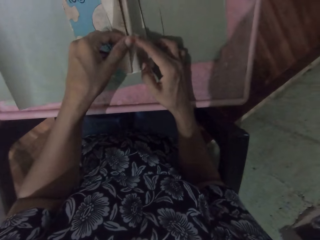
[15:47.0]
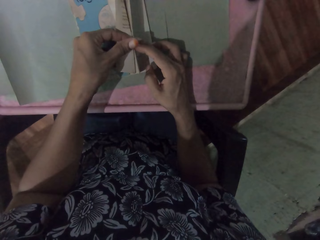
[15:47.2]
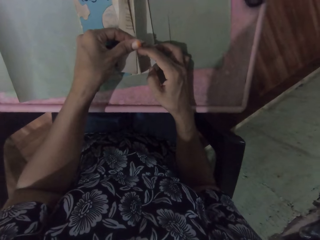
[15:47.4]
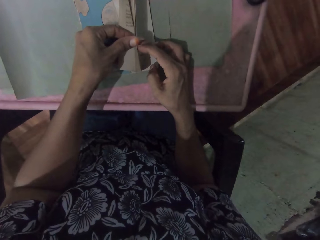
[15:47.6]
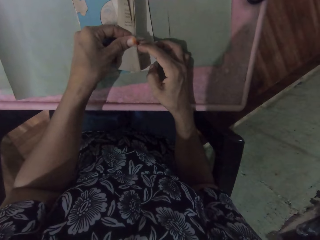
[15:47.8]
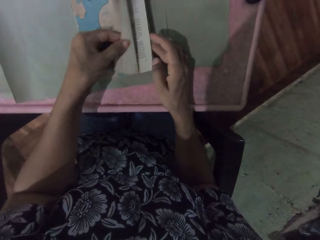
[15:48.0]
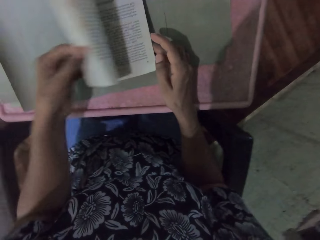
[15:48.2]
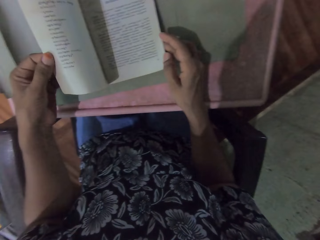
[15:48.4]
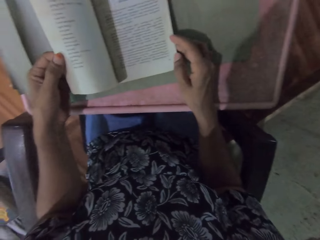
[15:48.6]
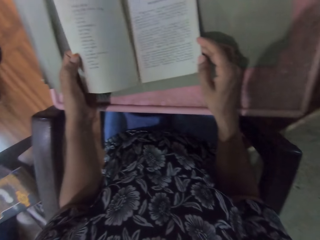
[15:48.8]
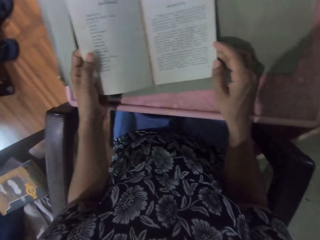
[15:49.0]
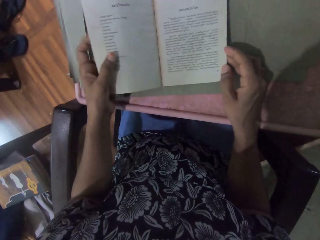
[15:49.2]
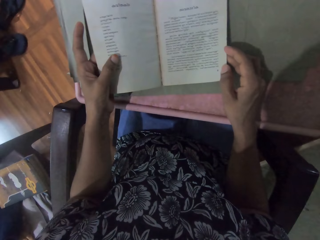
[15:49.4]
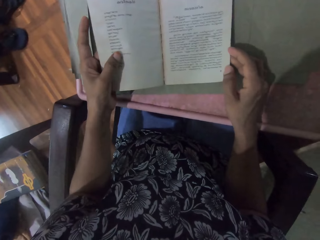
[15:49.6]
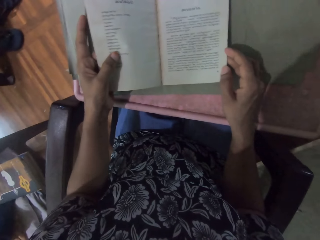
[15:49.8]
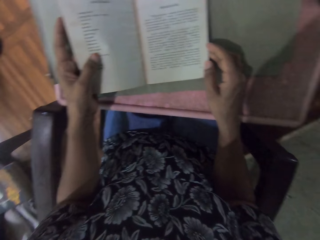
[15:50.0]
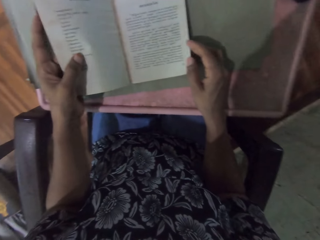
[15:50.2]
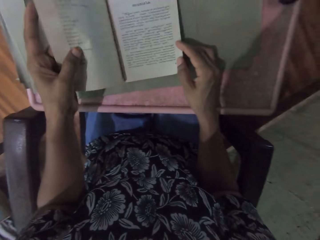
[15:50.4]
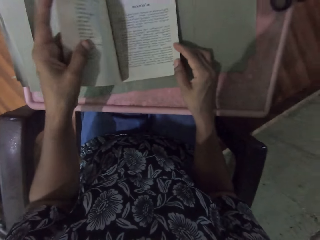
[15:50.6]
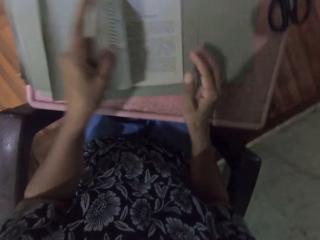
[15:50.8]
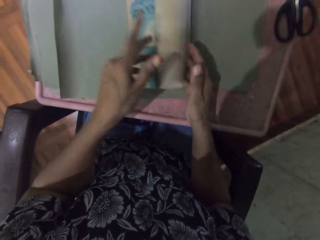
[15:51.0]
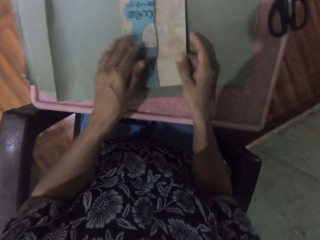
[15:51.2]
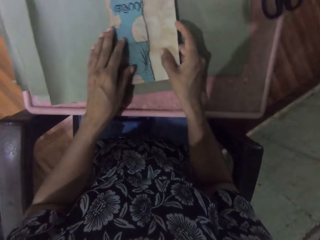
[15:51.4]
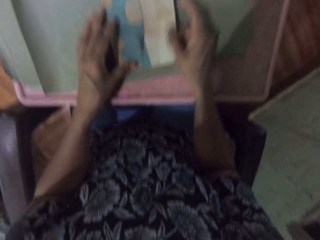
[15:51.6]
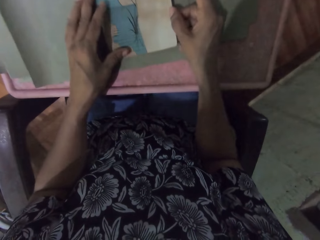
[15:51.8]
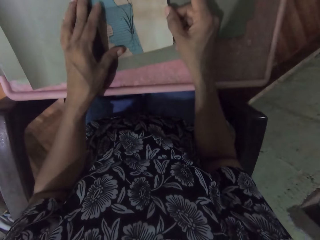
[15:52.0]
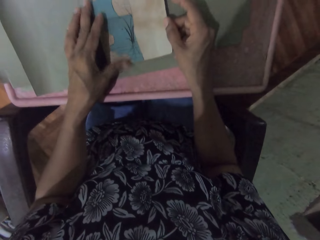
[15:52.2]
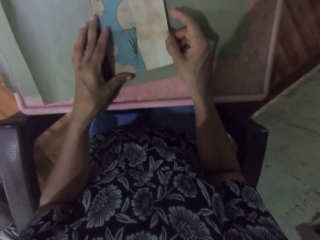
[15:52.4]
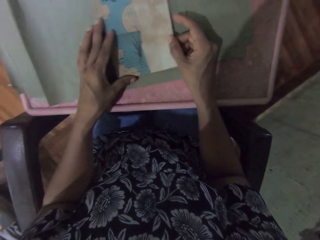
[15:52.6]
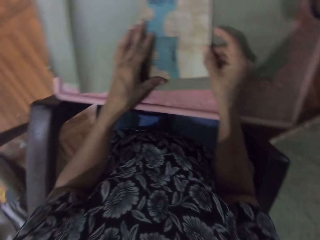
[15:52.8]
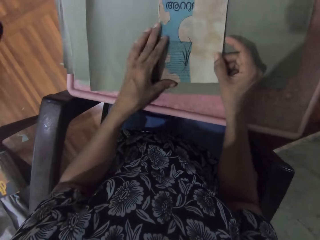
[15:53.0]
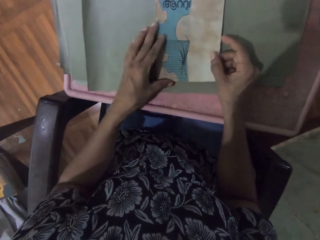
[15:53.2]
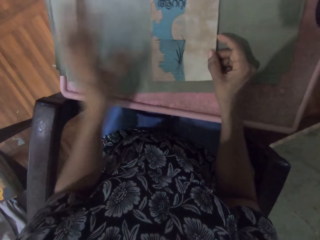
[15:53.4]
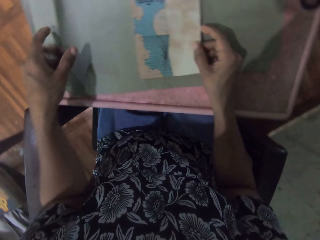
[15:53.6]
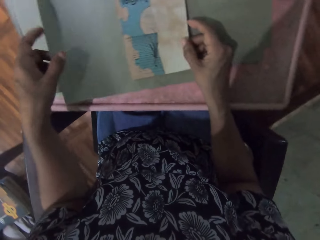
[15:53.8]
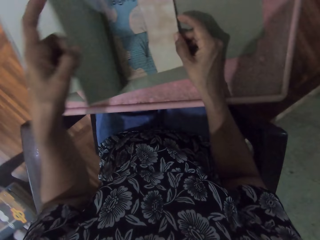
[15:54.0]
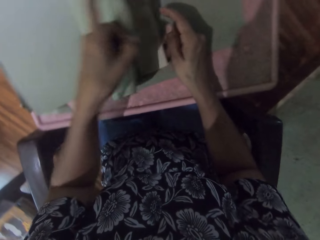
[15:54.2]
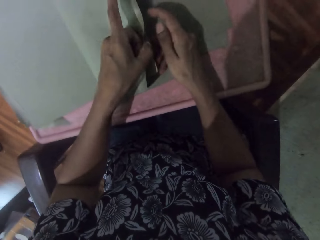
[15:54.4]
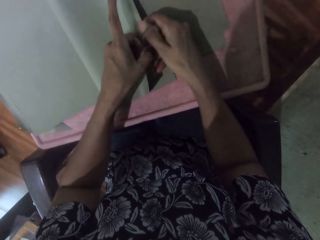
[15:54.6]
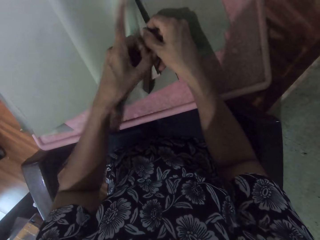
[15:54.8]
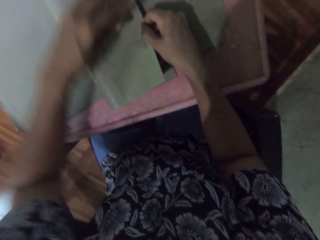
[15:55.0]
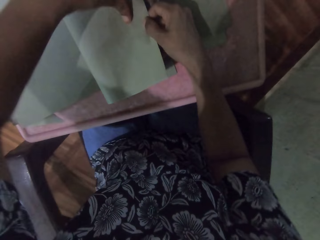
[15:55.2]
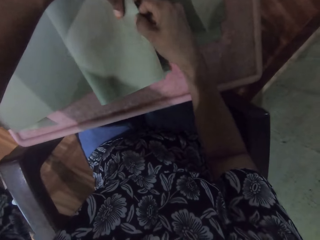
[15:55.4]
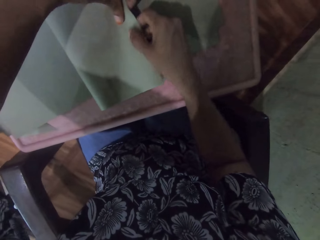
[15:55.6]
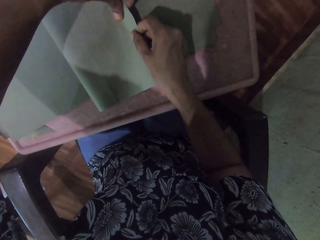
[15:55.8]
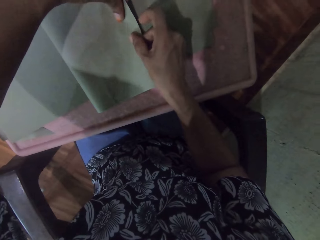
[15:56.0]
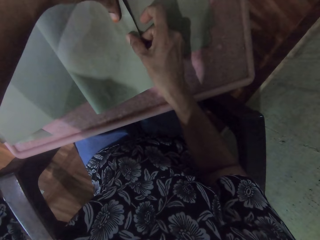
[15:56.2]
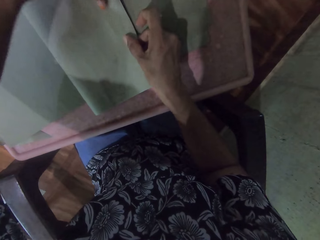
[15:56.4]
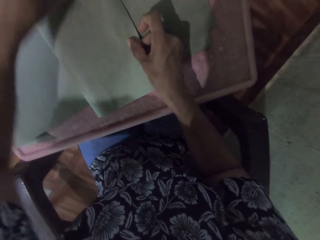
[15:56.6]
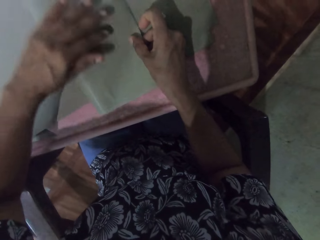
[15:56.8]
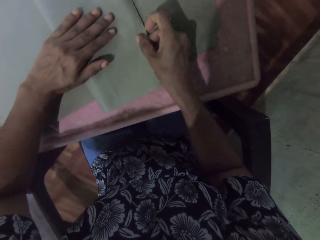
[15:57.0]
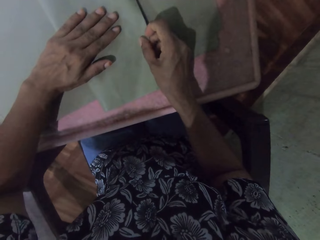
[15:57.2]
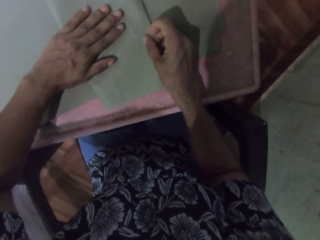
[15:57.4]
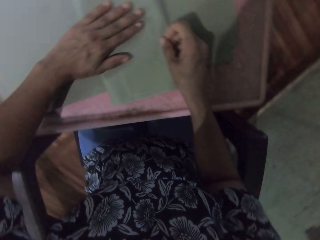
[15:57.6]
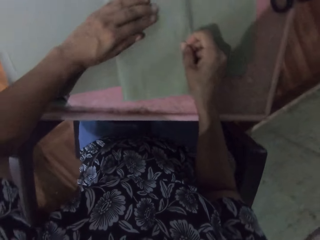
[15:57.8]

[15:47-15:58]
The camera wearer checks the book on the cardboard paper on the table with both hands. She covers the book on the cardboard paper on the table with her left hand. She covers the book on the table with the cardboard paper in her left hand. She wraps the book on the table with the cardboard paper with both hands.

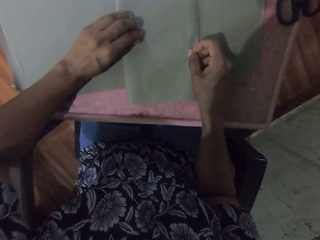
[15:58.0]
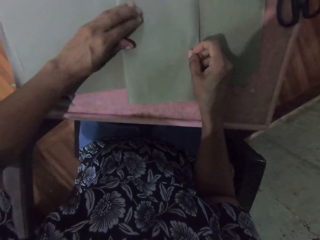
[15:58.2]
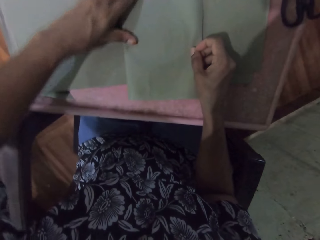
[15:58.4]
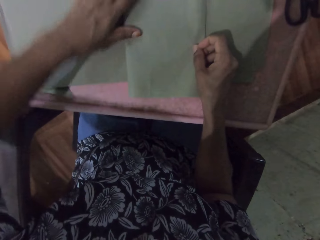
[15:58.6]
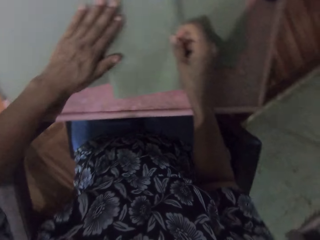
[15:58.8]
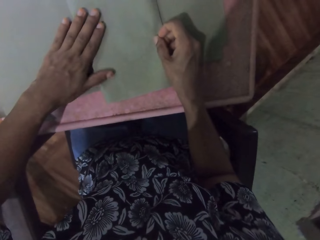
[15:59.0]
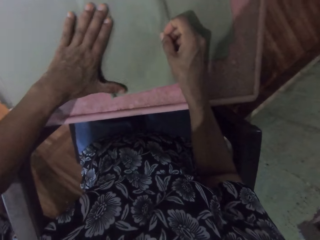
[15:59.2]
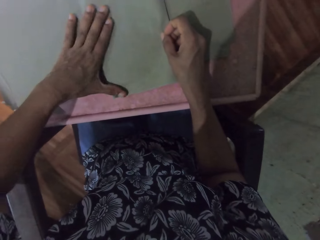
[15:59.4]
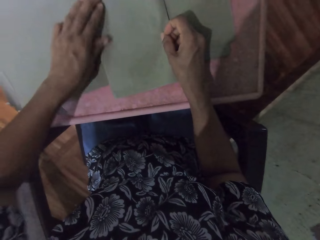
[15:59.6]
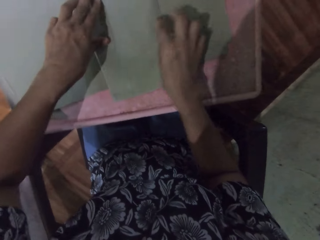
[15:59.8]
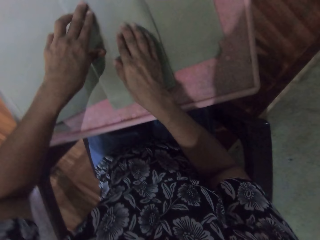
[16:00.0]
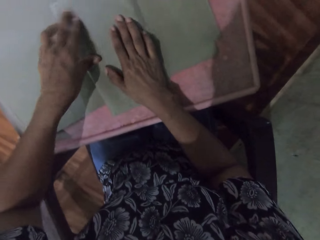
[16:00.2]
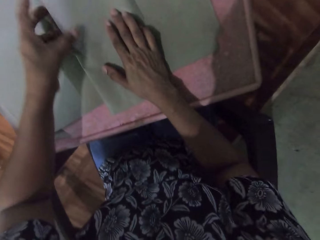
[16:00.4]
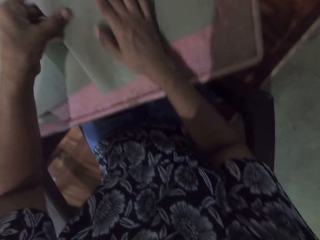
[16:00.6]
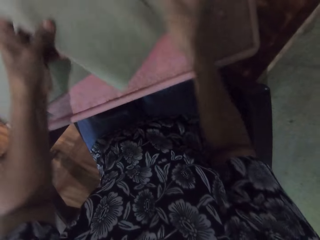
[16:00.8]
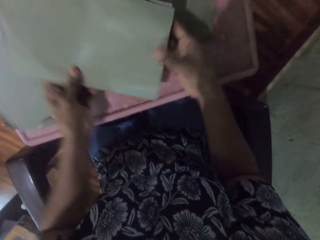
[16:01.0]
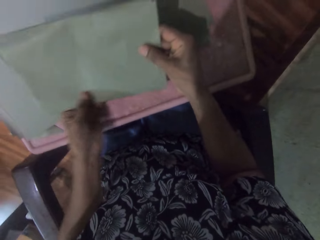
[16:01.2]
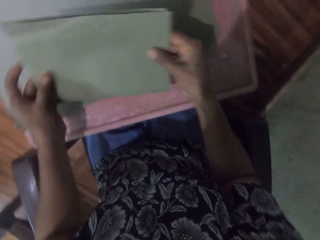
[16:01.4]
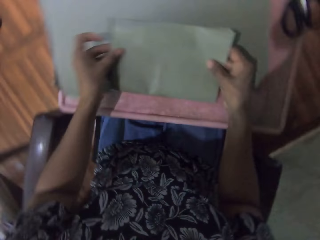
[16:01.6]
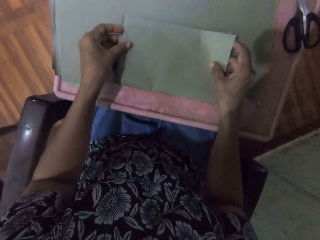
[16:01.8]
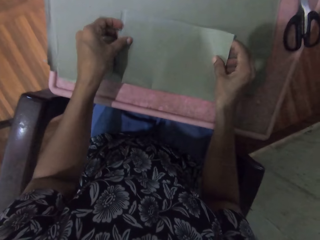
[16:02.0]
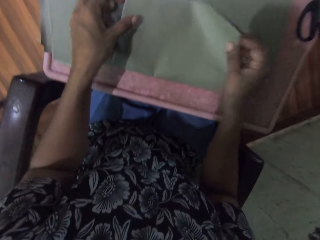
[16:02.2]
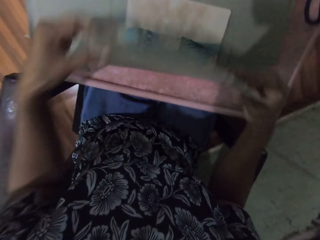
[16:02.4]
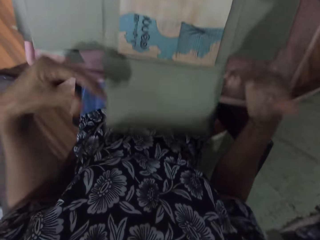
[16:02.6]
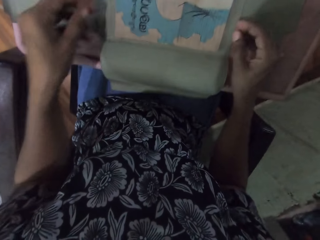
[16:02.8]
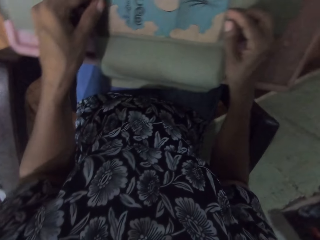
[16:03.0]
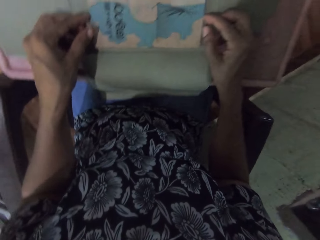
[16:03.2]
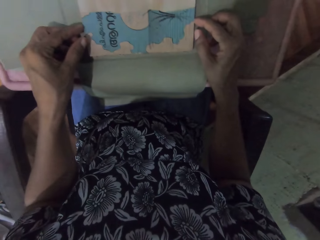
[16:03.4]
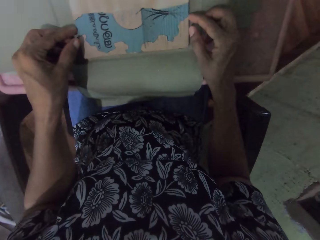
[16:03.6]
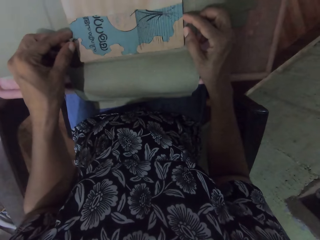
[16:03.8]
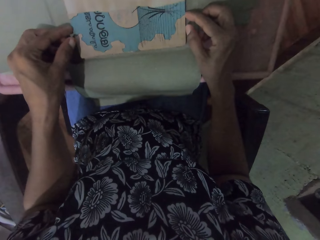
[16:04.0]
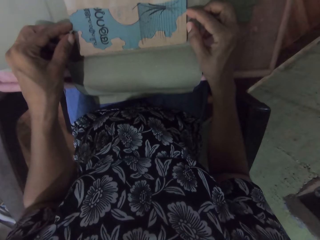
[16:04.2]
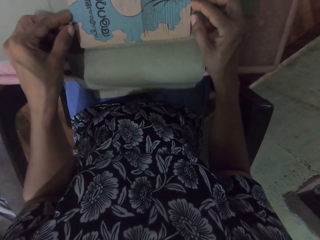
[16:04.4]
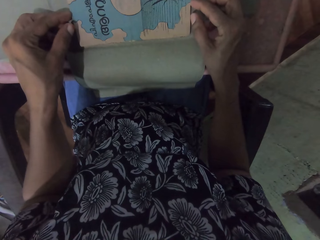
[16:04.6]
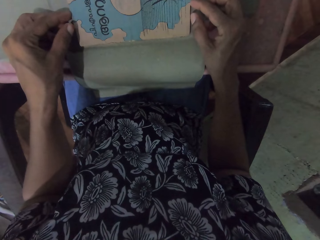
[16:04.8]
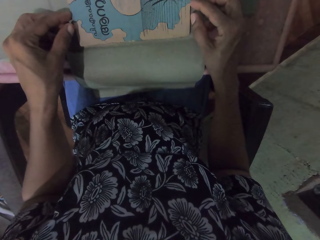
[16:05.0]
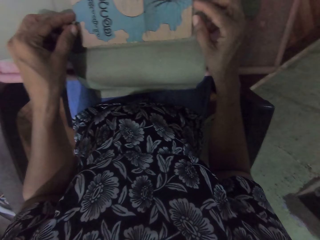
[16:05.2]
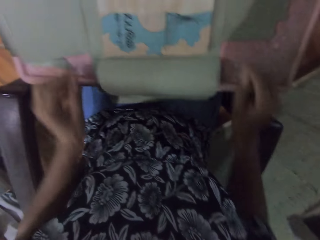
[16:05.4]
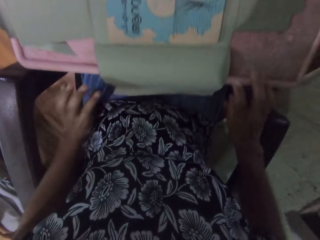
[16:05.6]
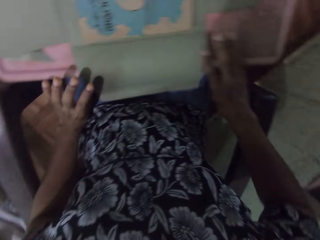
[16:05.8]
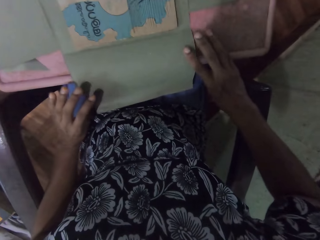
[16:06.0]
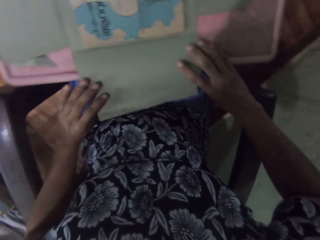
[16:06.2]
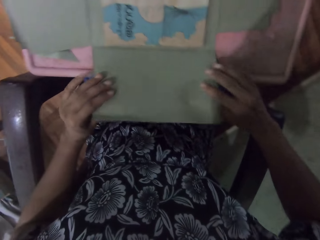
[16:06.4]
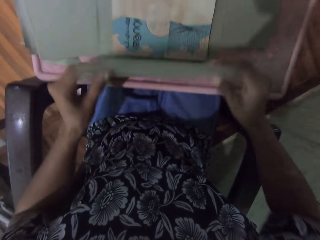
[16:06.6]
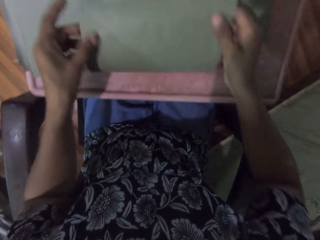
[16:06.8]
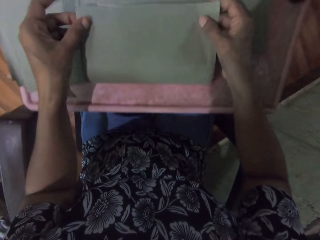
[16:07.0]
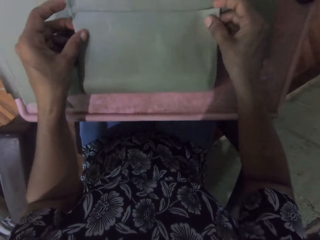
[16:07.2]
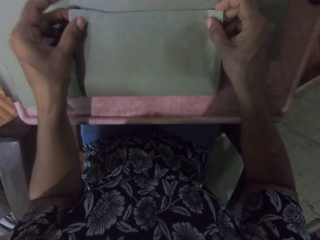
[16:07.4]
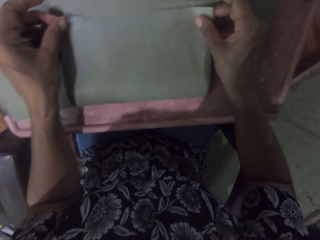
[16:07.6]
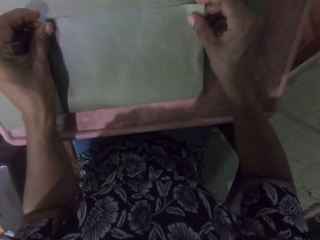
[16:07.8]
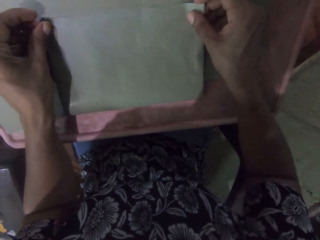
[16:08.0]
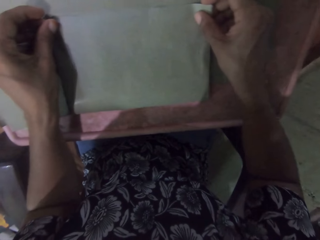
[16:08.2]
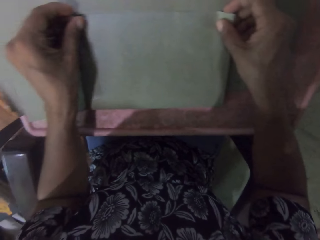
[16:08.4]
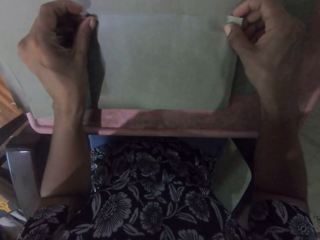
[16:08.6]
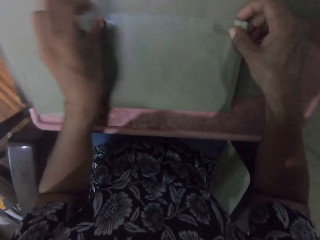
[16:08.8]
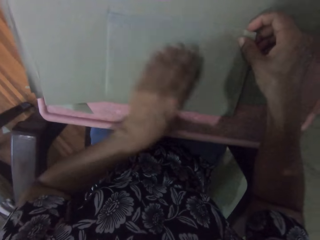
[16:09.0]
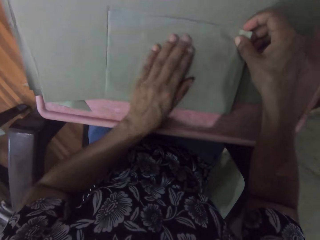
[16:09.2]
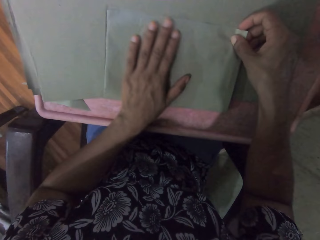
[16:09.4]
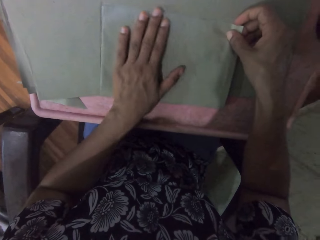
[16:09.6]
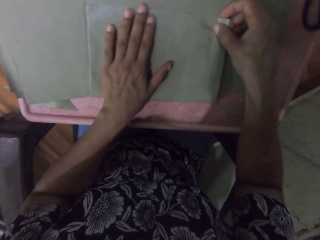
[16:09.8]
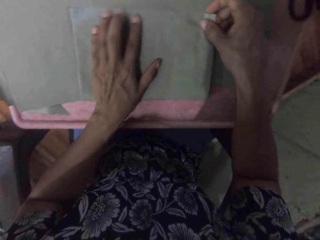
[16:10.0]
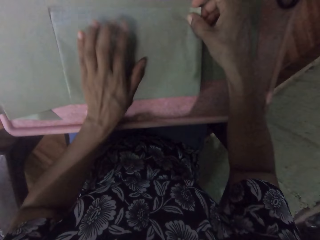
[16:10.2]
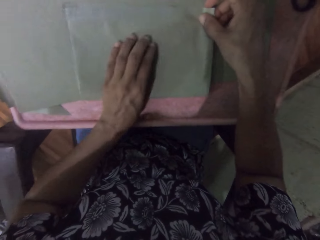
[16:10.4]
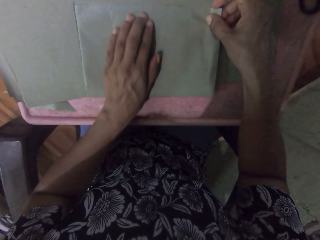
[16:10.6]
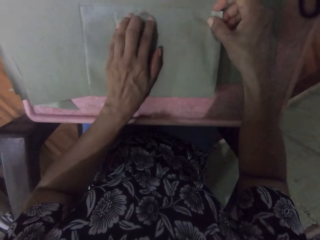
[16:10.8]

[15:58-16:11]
The camera wearer smoothens the cardboard paper on the book on the table with her left hand. She smoothens the cardboard paper on the book on the table with her right hand. She picks the book from the table with her left hand. She places the book on the table with her hands. She opens the cardboard paper on the book on the table with both hands. She adjusts the book on the cardboard paper on the table with both hands. She covers the book on the table with the cardboard paper in both hands. She smoothens the cardboard paper on the book on the table with her left hand.
